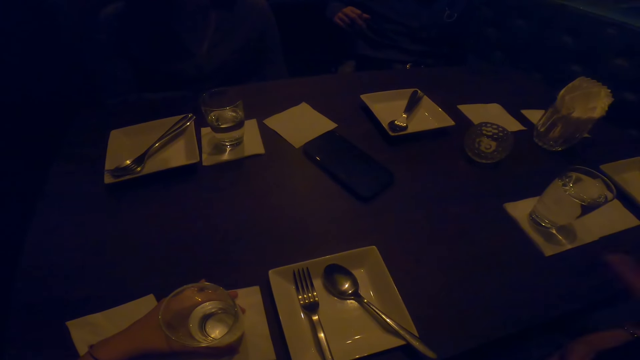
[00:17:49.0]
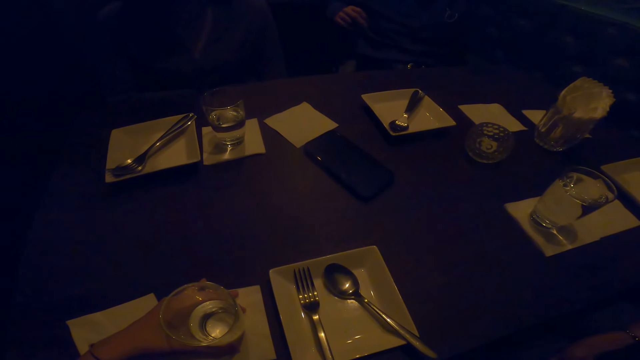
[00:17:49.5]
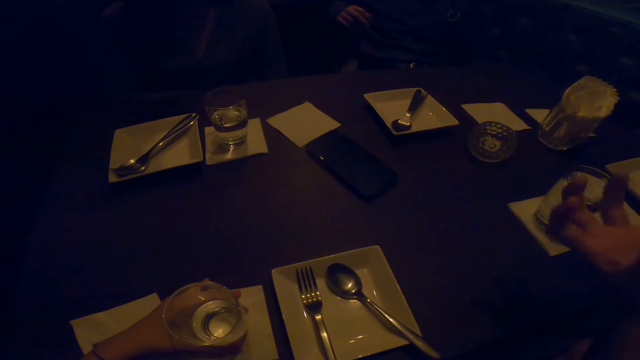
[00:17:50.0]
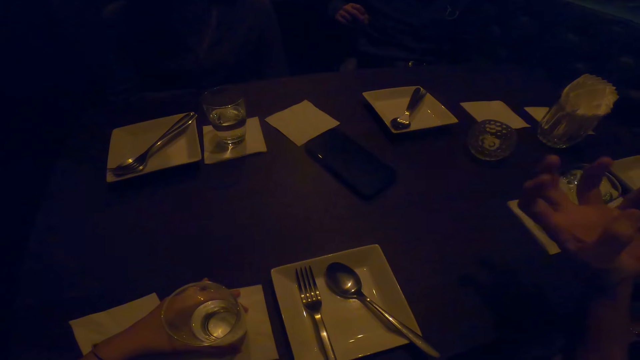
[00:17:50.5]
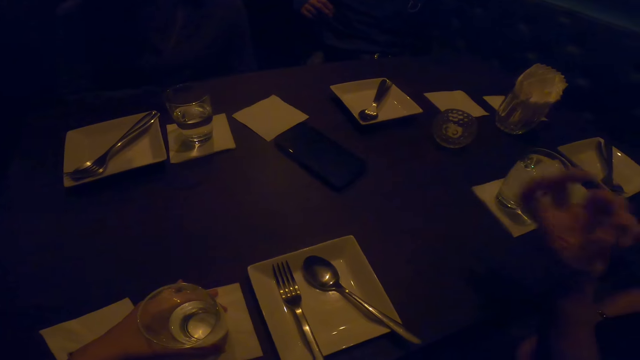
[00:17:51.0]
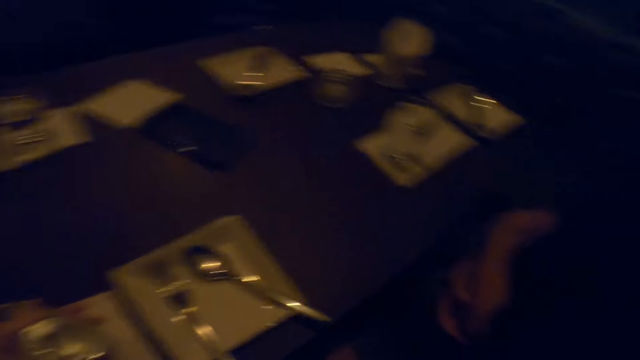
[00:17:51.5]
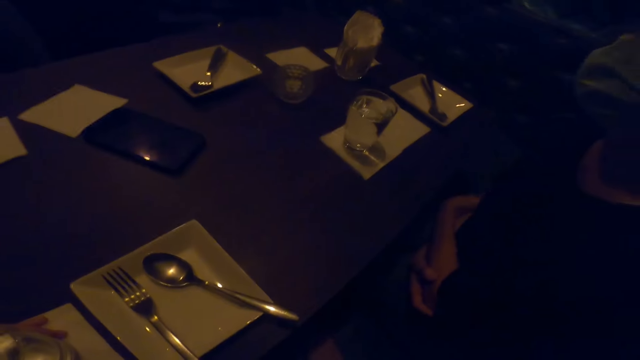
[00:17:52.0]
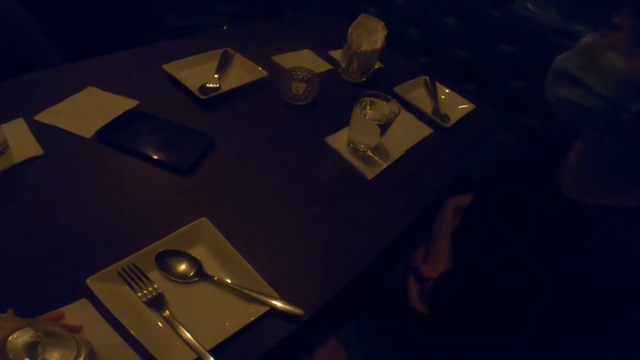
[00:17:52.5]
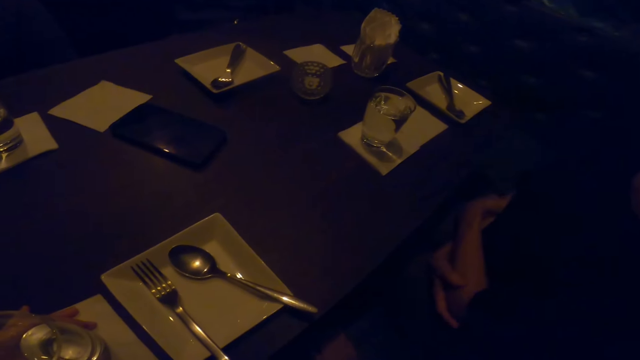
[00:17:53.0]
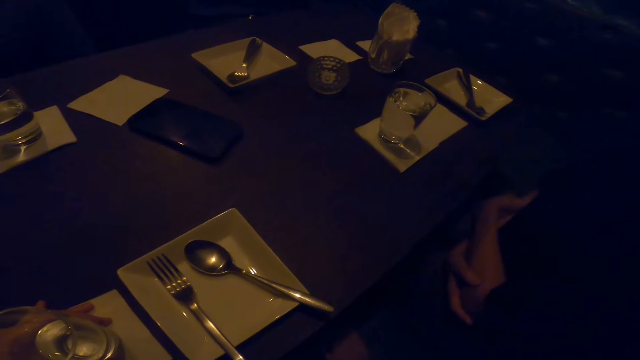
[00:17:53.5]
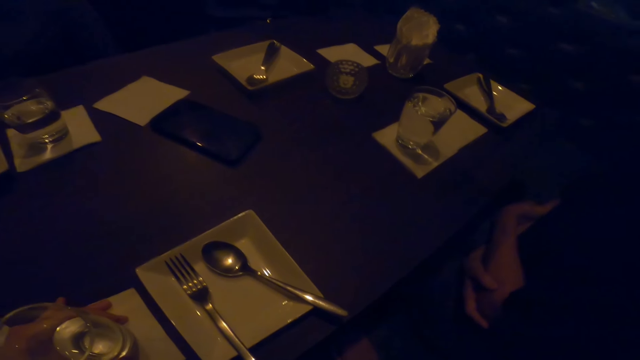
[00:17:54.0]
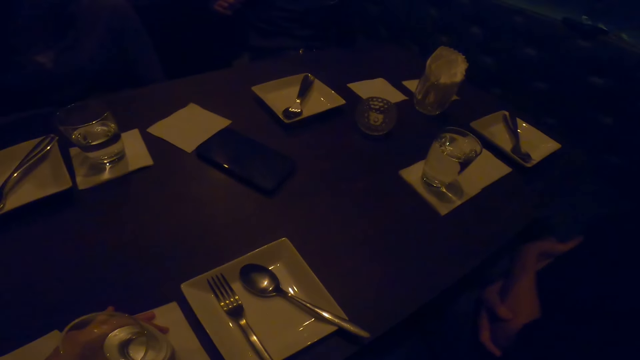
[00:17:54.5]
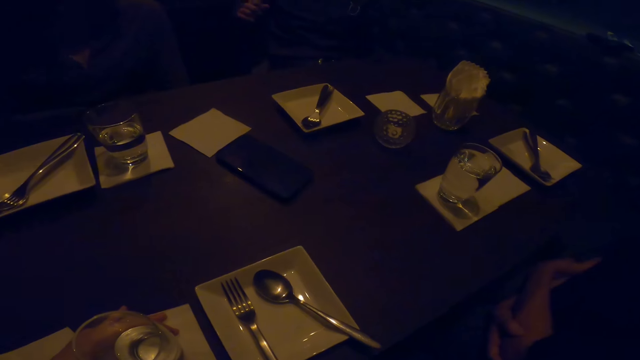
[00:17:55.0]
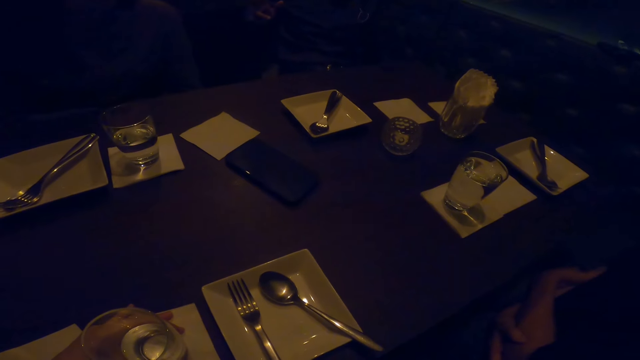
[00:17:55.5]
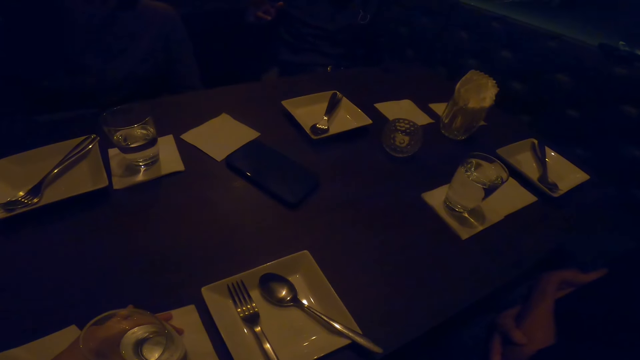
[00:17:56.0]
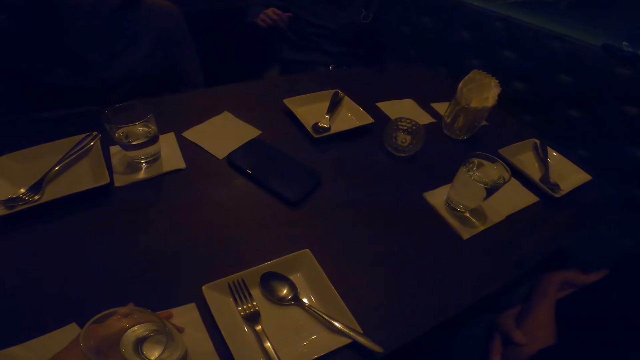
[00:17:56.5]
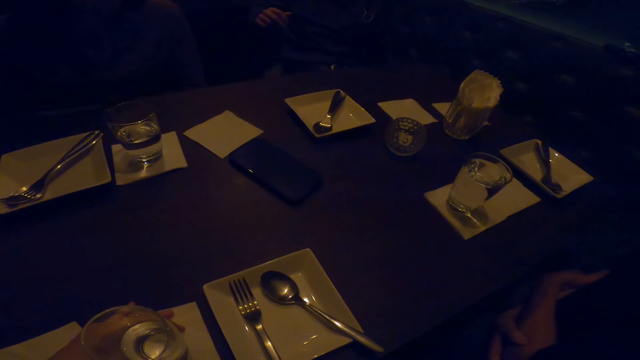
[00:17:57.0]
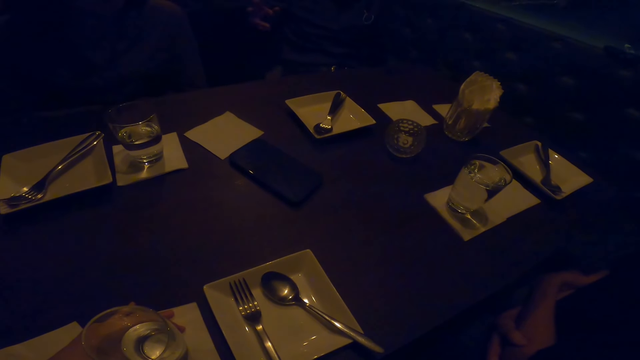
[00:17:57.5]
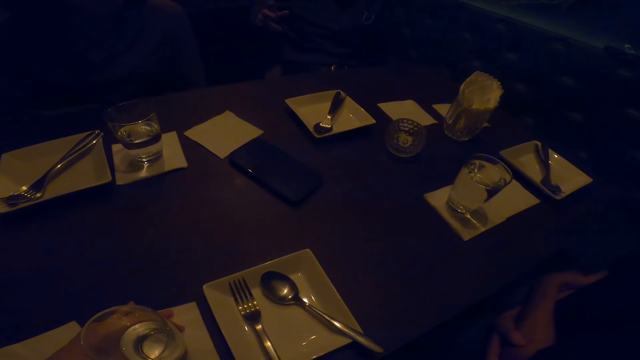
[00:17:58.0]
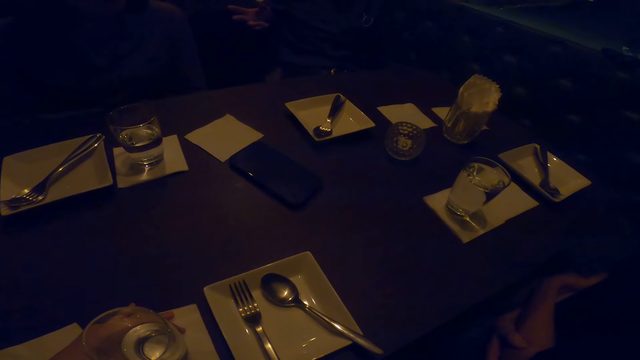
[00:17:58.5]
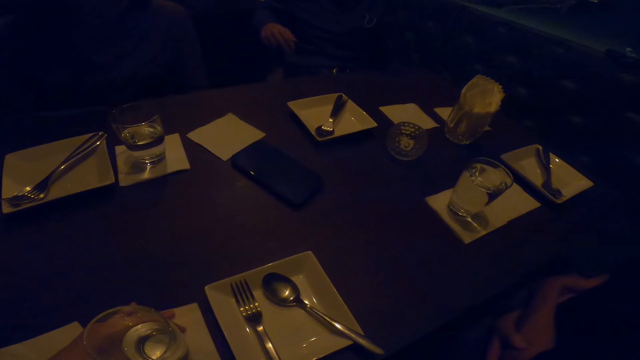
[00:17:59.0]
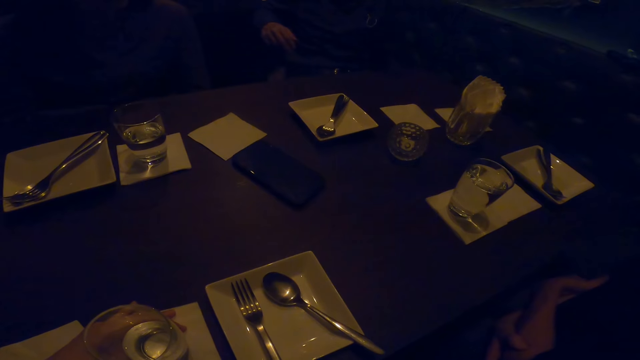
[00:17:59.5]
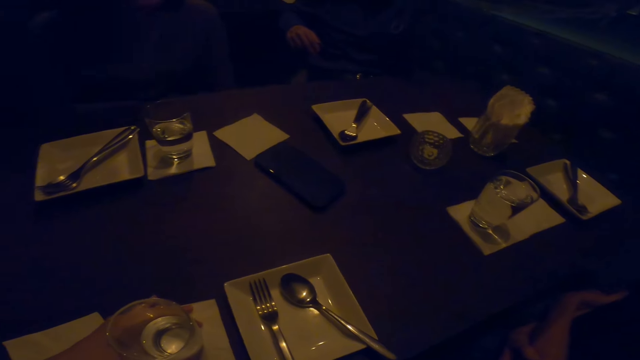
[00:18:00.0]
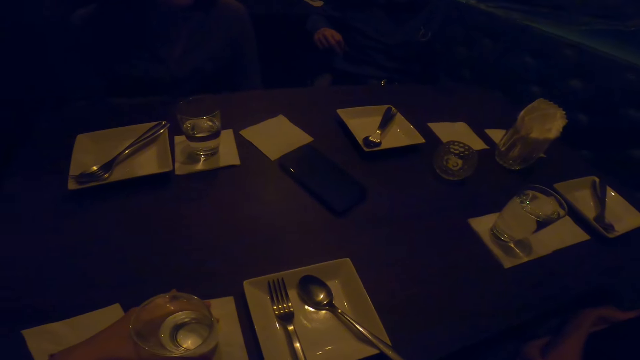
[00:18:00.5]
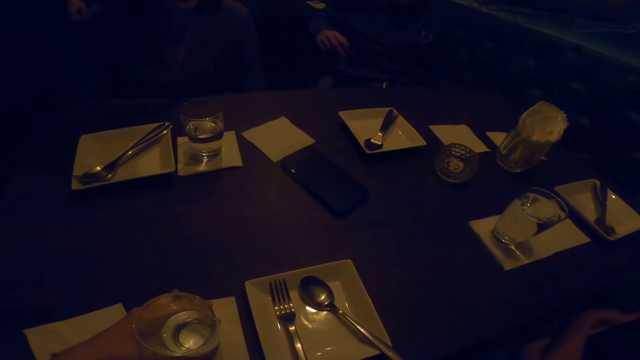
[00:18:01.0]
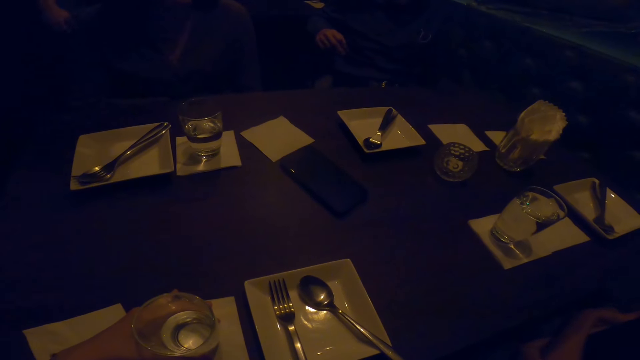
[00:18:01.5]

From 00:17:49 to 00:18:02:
A person interacts while moving hands. The camera wearer stares around. Another person interacts while moving hands.

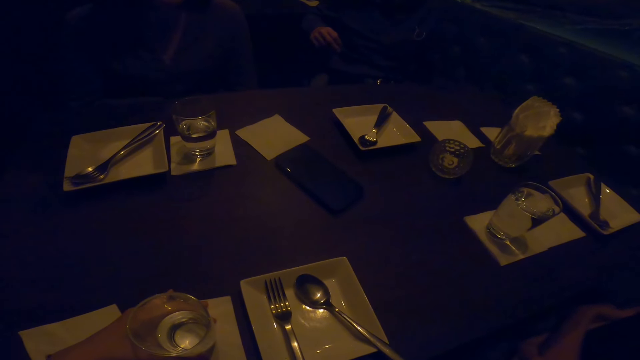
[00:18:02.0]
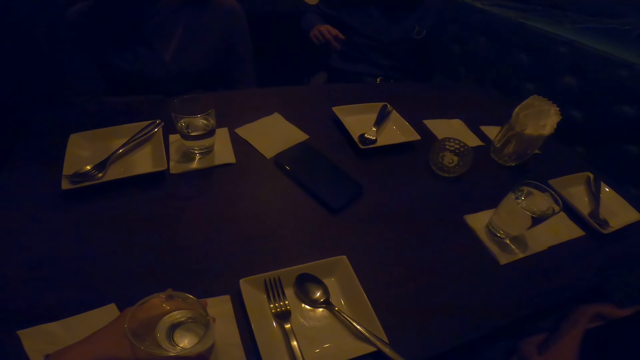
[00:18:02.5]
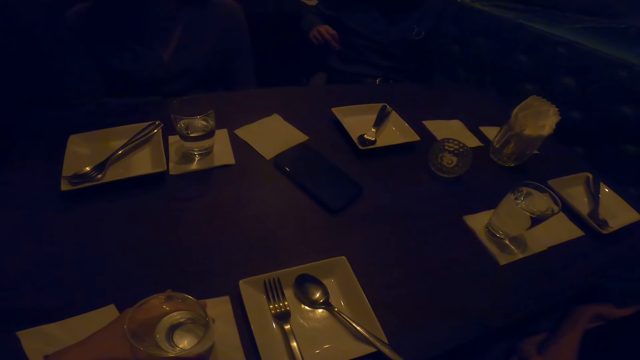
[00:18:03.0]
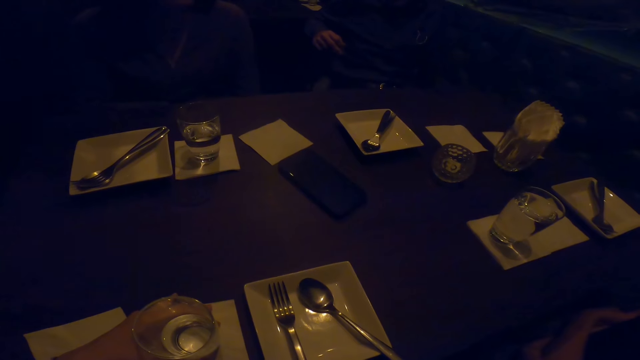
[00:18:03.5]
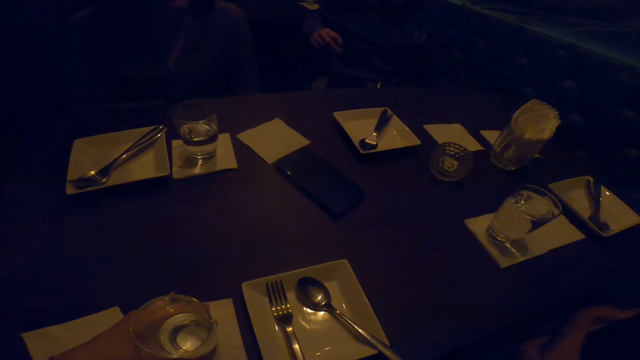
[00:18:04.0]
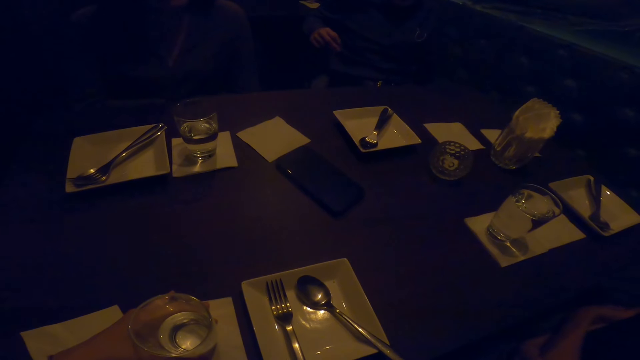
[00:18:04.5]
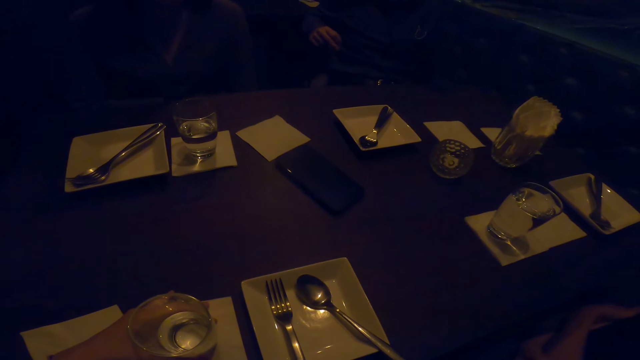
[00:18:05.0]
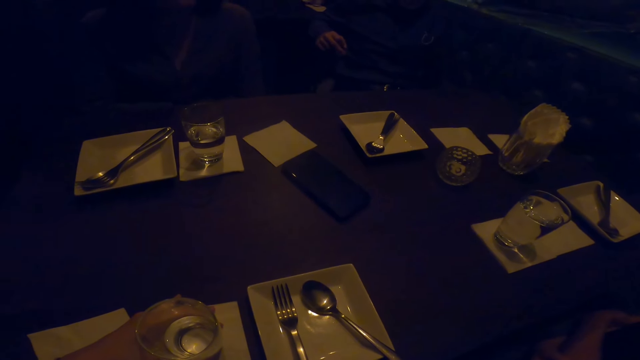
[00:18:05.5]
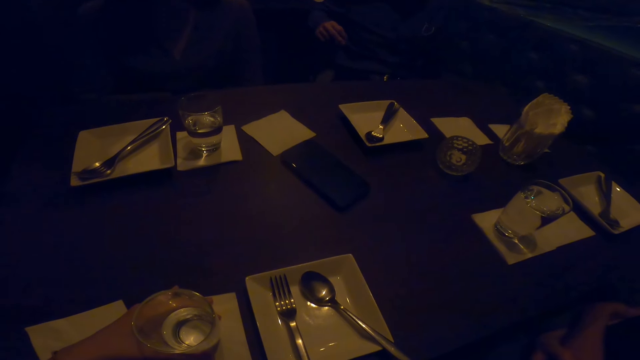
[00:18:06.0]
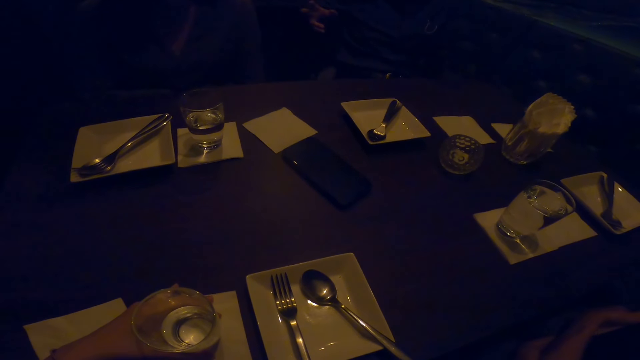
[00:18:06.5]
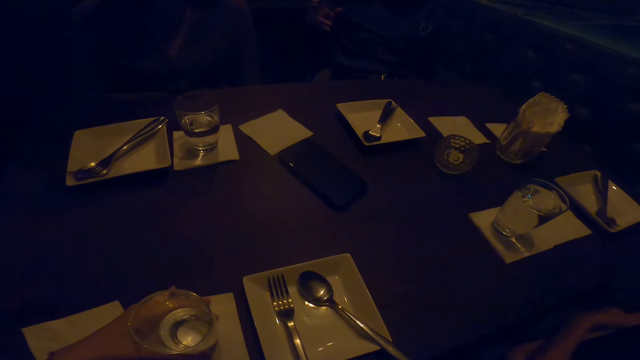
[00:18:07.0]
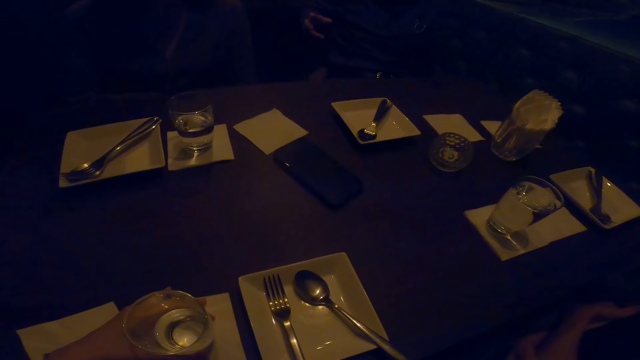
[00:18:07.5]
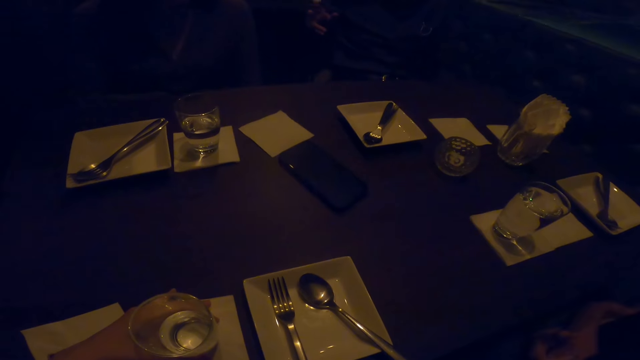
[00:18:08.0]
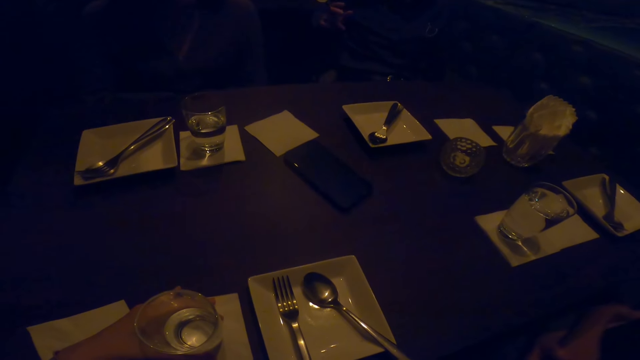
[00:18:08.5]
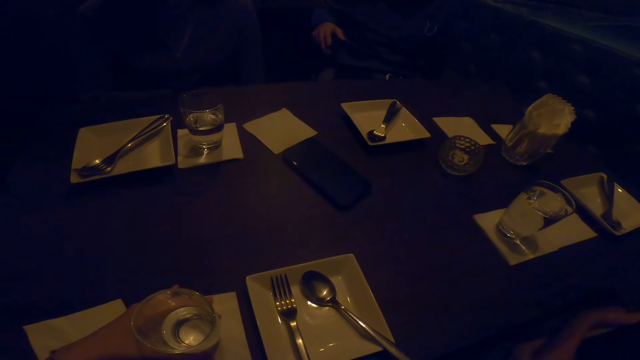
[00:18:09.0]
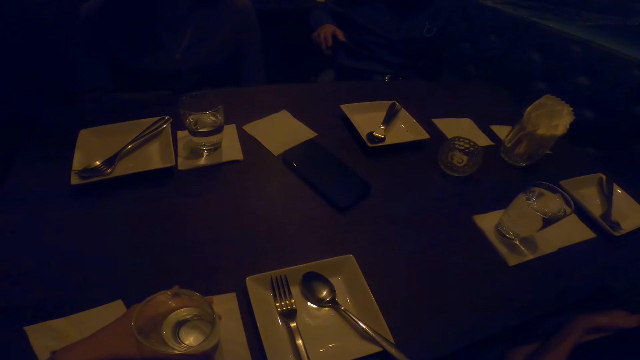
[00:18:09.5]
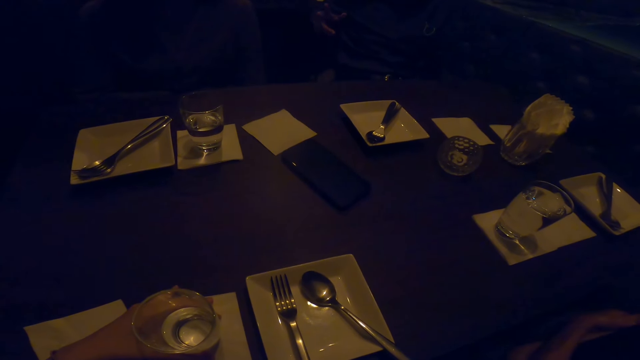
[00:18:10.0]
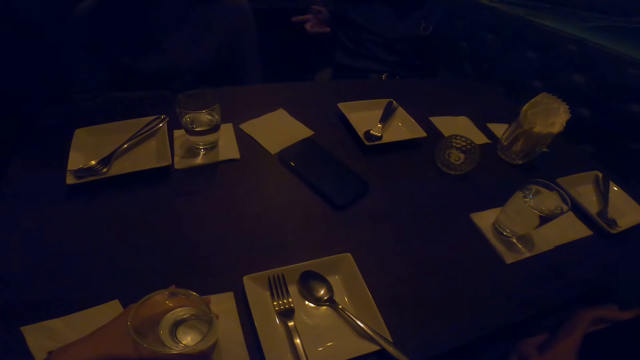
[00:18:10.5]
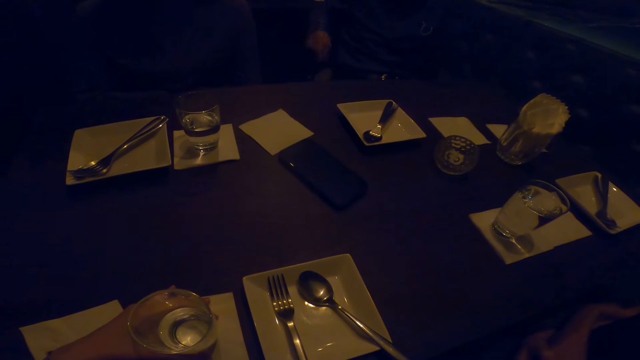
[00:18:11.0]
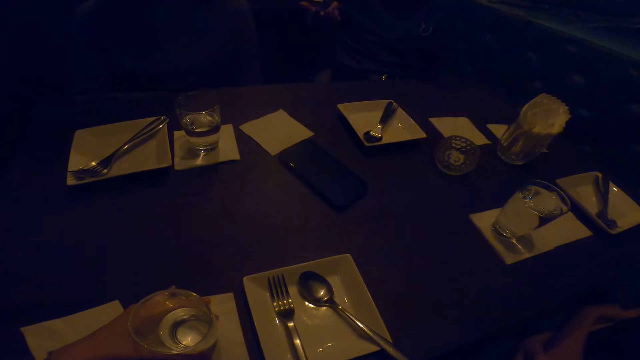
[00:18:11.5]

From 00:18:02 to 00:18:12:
The camera wearer stares around. A person interacts while moving hands.
